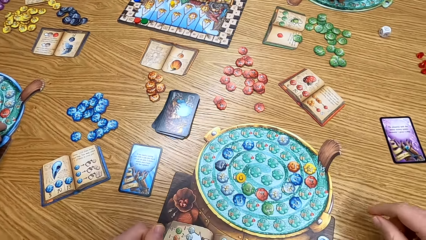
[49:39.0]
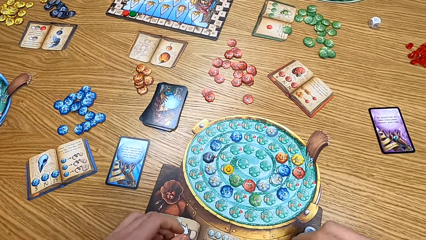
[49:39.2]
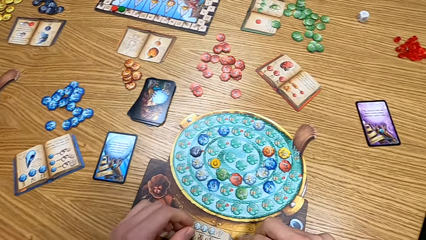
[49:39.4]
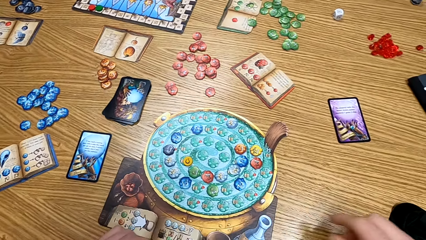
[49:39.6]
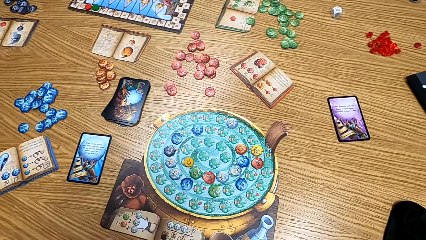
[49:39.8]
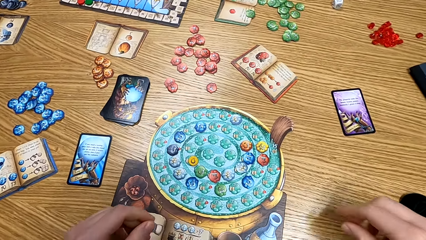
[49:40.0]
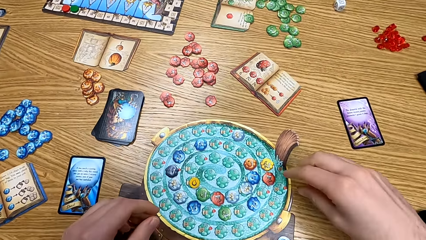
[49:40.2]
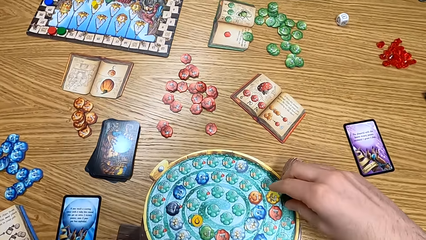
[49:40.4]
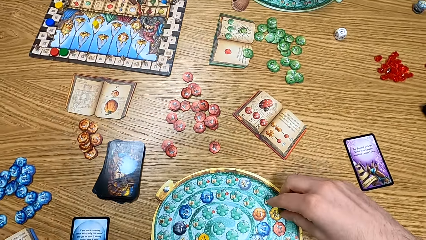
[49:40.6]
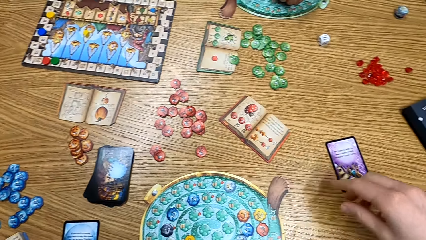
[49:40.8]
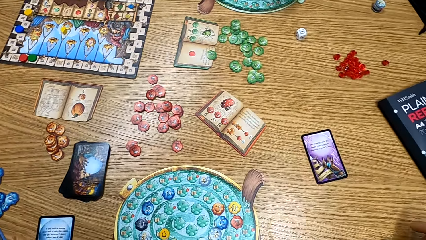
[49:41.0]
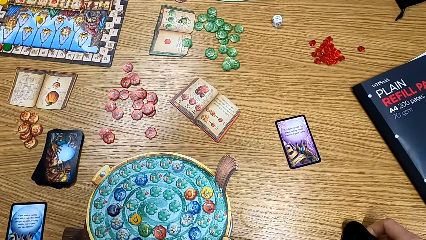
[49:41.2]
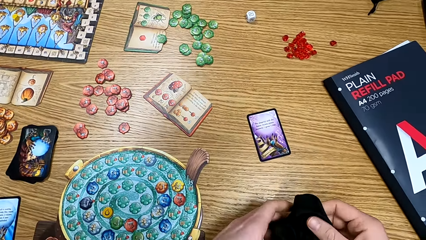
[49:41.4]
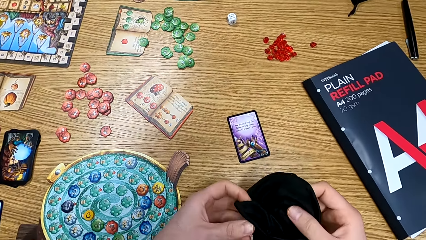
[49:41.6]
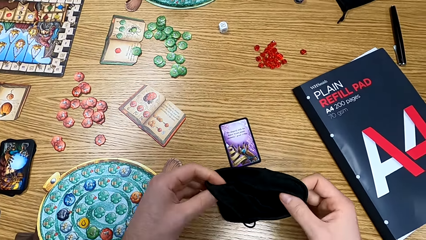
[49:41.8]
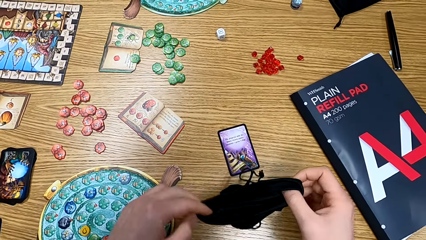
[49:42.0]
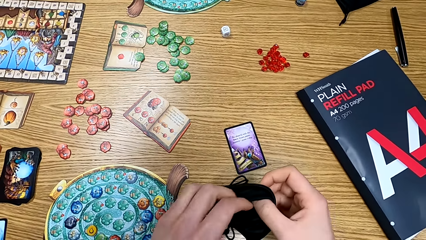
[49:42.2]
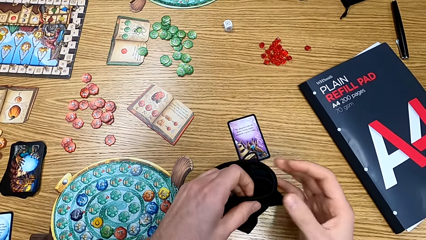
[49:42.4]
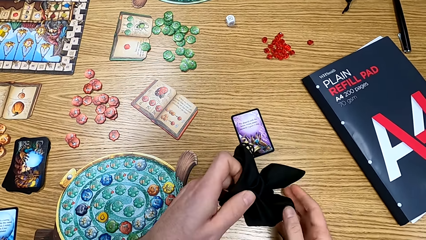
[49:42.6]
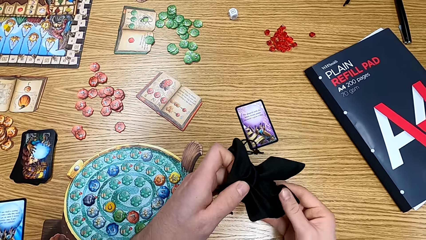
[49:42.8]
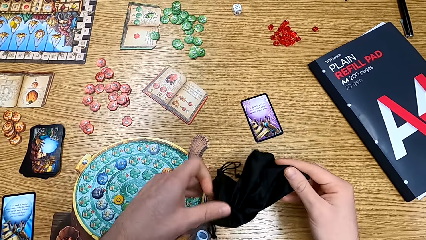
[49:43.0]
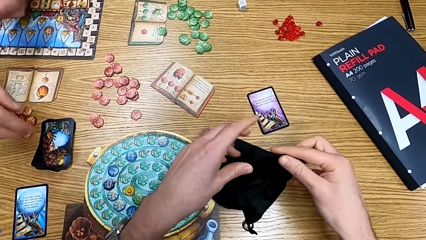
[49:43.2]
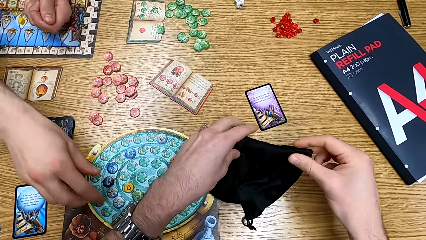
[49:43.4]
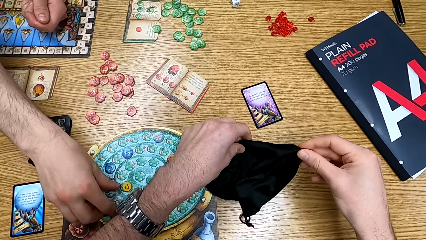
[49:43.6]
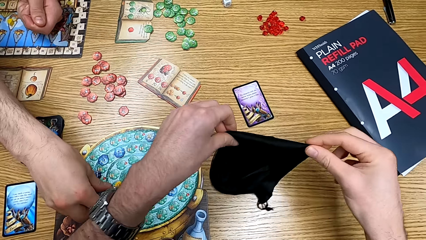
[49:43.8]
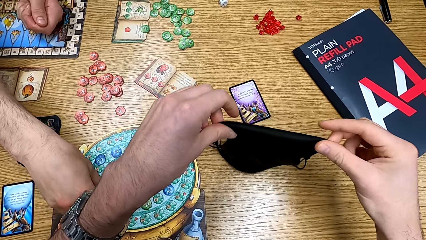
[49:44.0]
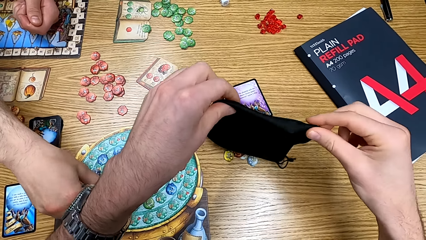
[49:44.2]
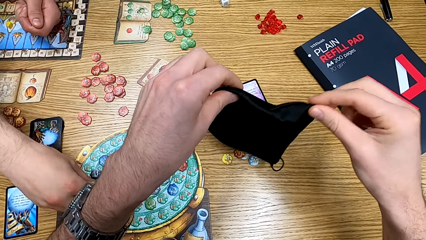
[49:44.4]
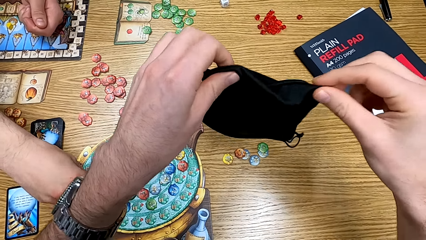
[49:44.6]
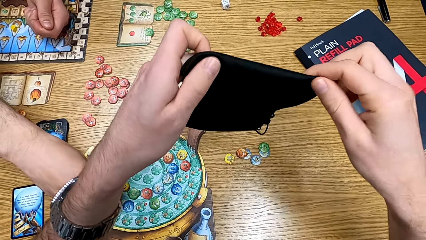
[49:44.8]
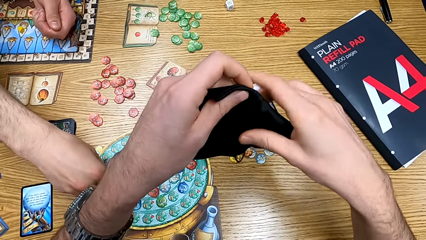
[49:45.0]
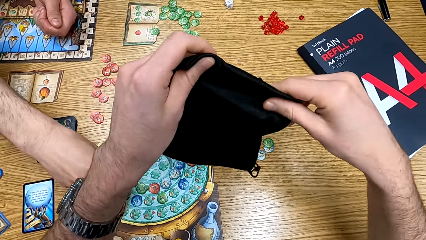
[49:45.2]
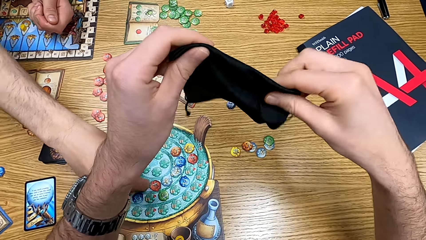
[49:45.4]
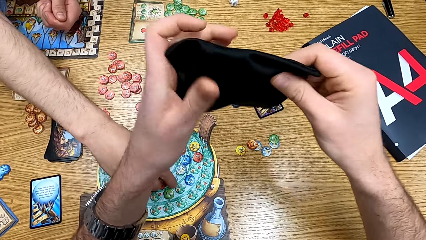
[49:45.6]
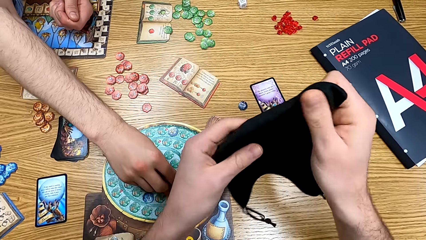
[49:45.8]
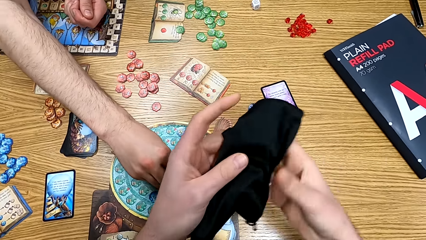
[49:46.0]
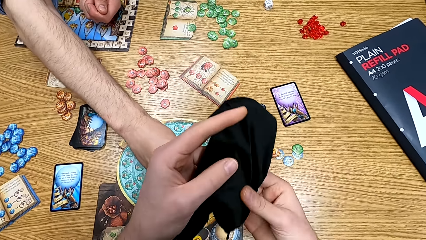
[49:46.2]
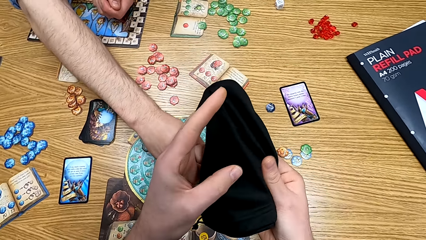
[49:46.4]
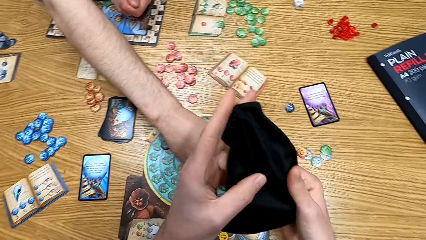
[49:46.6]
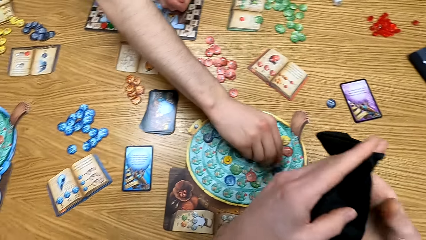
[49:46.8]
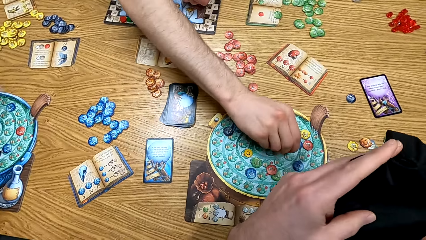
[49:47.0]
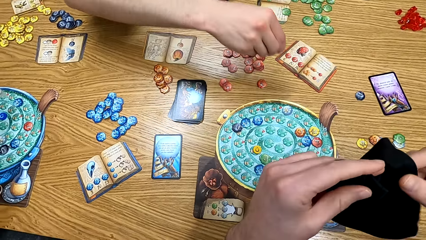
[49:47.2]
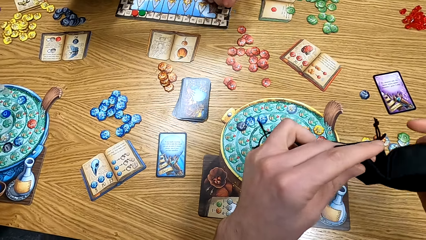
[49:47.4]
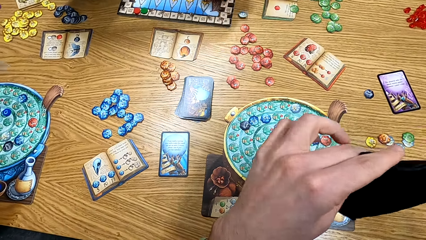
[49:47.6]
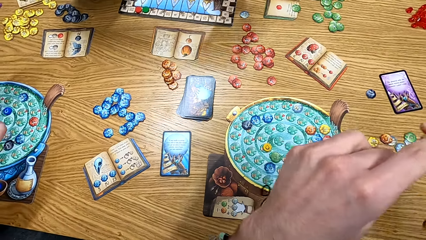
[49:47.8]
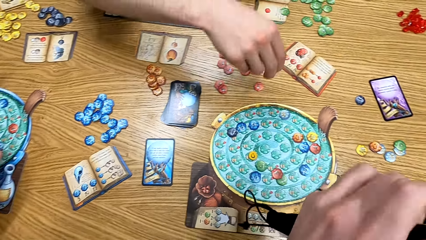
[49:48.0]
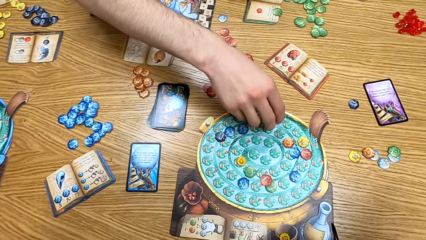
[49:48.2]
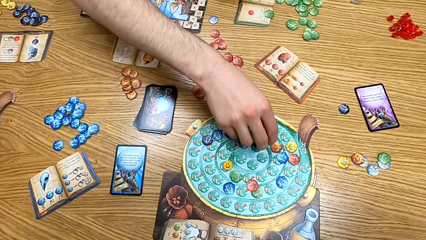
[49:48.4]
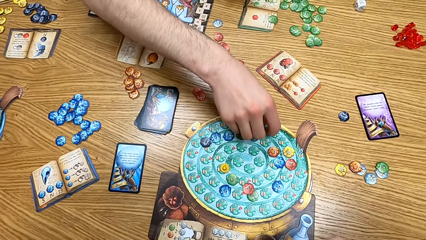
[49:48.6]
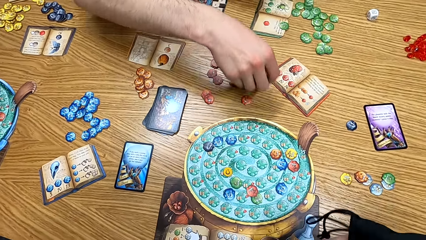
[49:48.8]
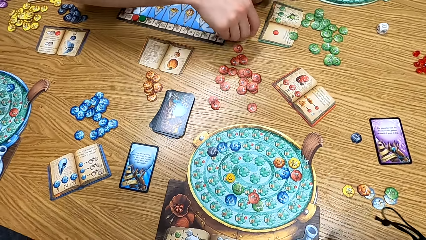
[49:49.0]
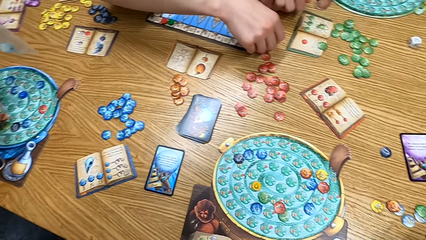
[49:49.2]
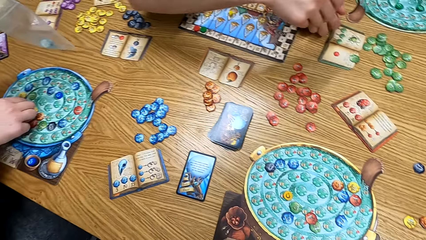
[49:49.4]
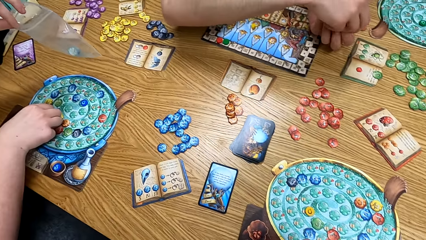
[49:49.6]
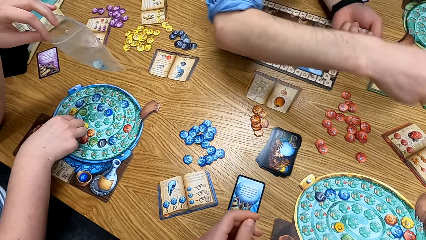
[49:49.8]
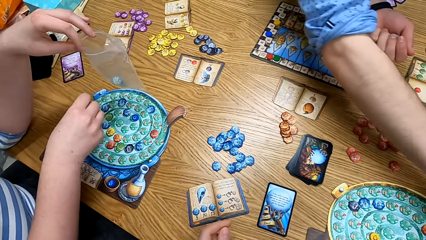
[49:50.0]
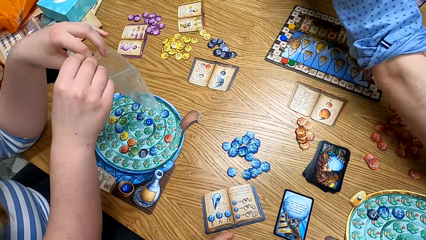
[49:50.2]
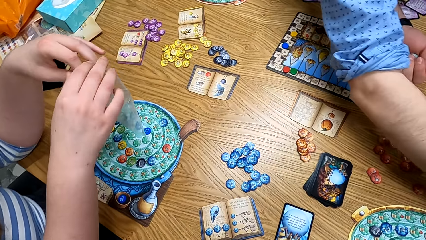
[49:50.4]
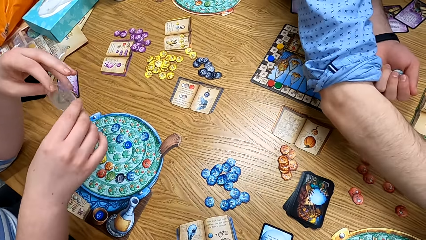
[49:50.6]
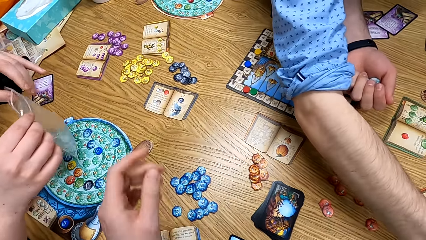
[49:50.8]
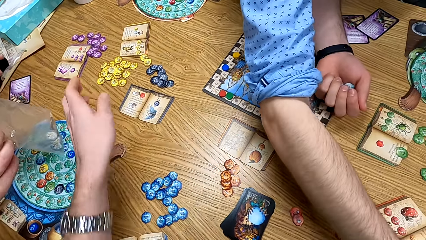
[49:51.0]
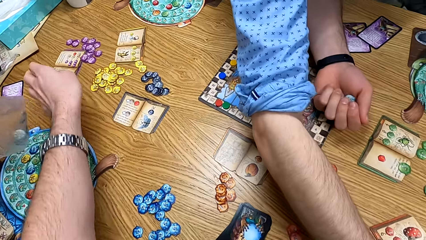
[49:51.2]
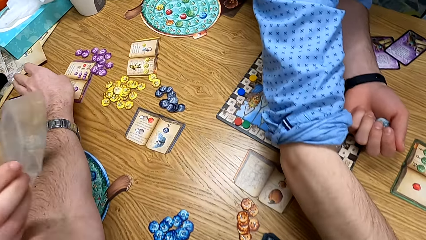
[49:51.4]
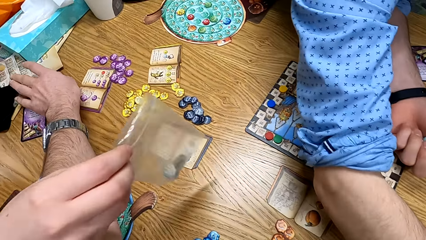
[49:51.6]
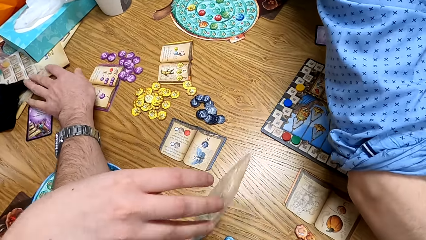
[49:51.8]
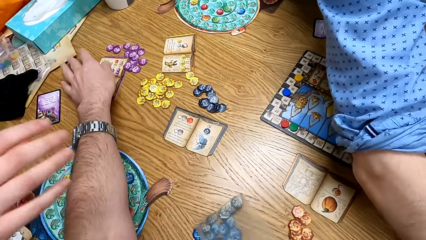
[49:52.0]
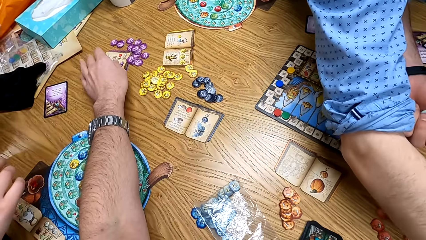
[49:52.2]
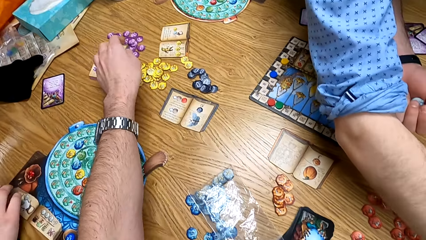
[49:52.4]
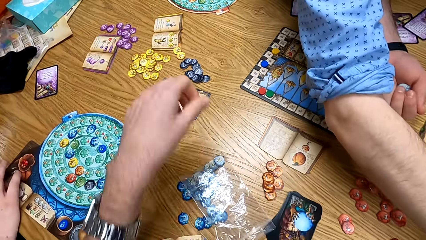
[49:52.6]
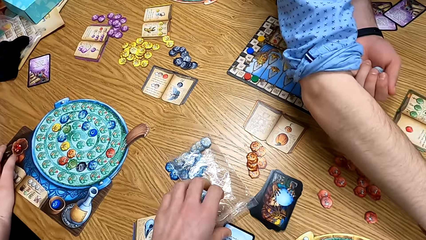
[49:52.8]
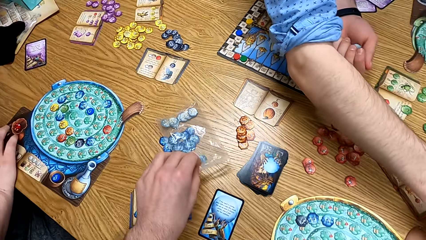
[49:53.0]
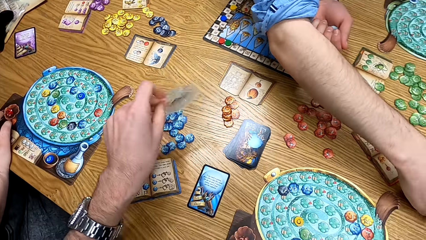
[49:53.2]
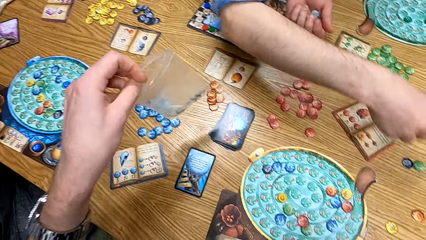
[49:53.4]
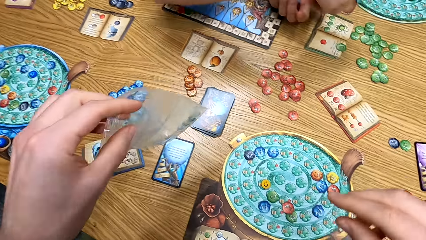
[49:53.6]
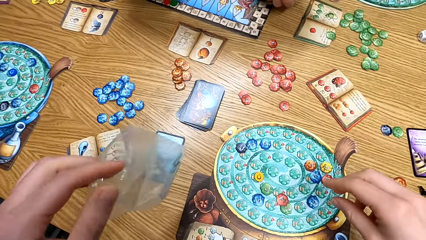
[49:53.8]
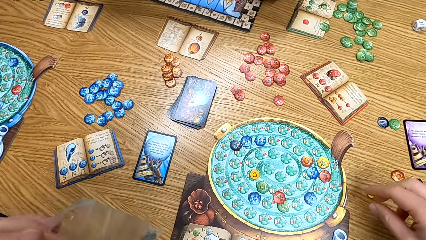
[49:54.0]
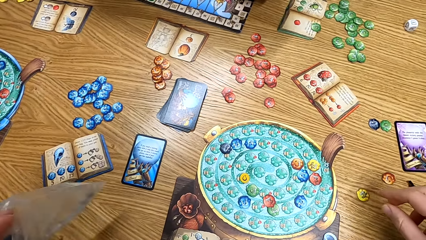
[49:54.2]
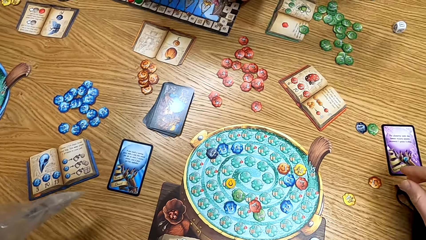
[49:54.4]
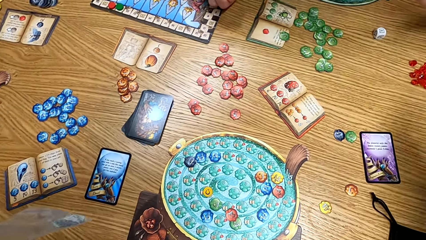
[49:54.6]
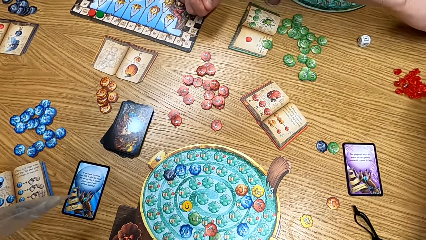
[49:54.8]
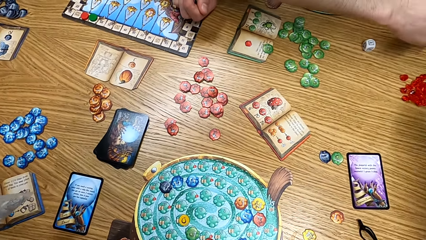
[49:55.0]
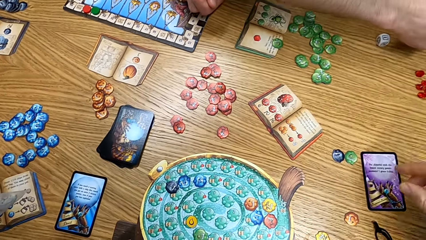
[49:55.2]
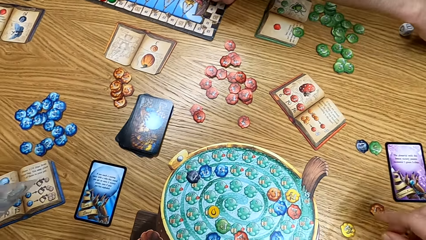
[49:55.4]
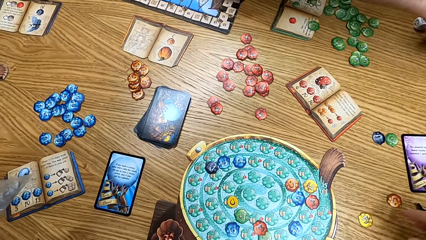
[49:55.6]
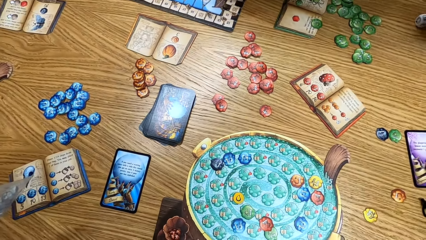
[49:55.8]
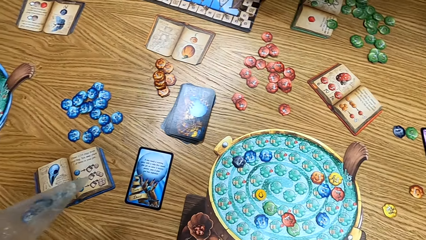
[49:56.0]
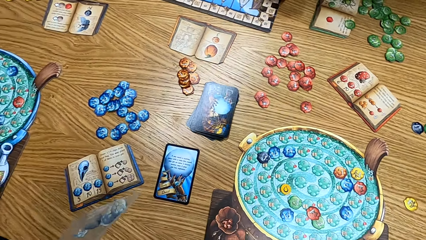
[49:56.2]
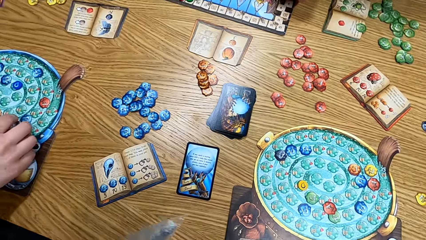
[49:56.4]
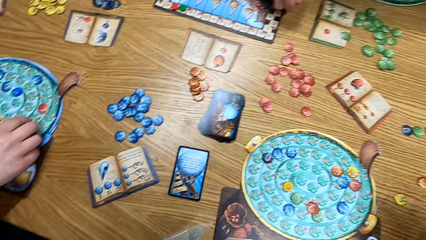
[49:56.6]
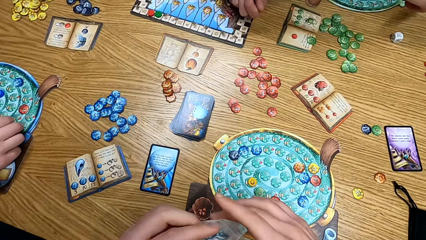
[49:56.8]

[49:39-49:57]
The camera wearer removes the tokens from the bag. A person arranges the chips on the table. A man picks up the tokens. Another man puts the tokens in the polythene bag and puts the polythene bag on the table. The camera wearer picks up the polythene bag.
